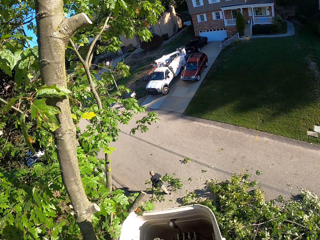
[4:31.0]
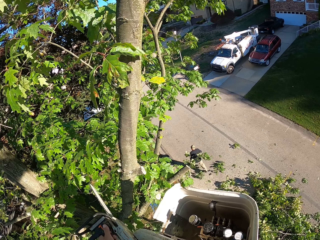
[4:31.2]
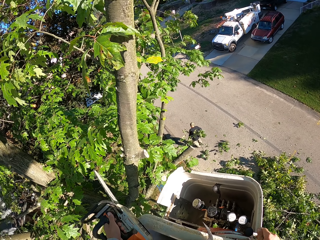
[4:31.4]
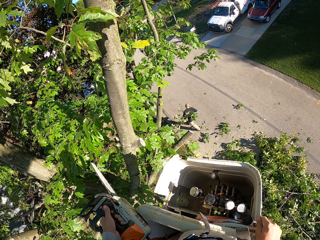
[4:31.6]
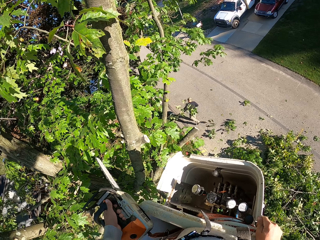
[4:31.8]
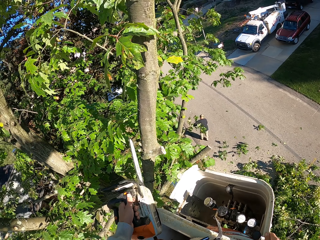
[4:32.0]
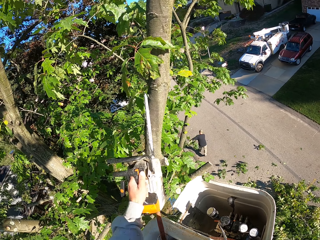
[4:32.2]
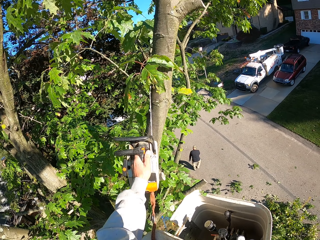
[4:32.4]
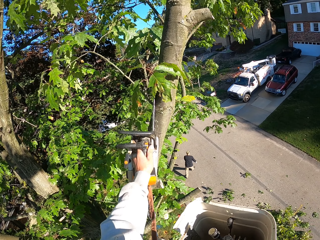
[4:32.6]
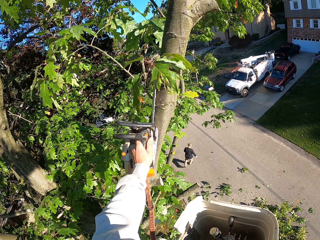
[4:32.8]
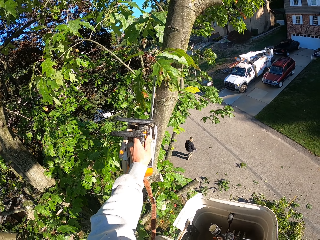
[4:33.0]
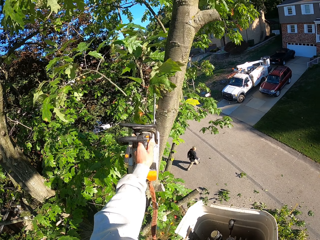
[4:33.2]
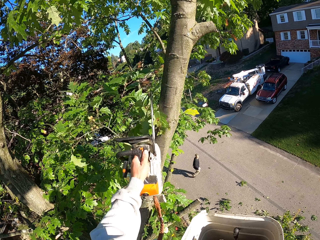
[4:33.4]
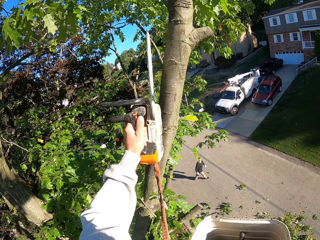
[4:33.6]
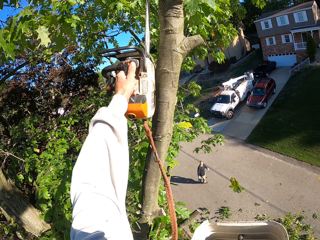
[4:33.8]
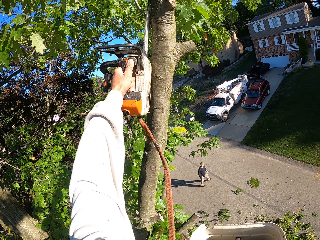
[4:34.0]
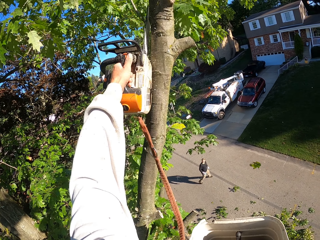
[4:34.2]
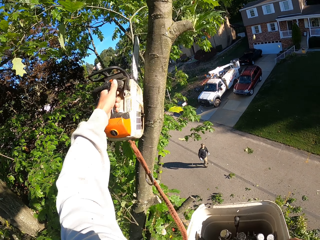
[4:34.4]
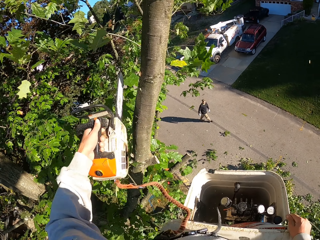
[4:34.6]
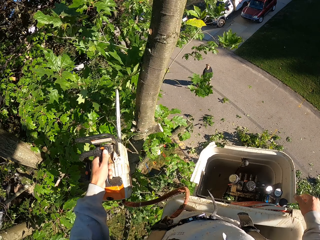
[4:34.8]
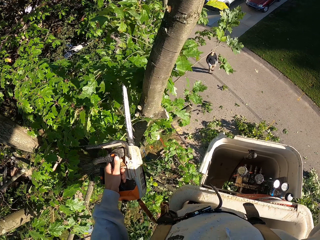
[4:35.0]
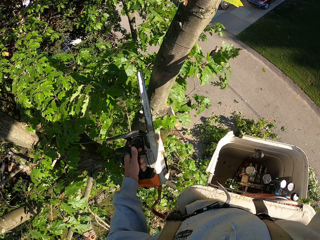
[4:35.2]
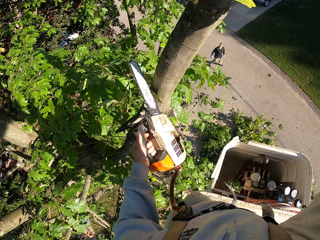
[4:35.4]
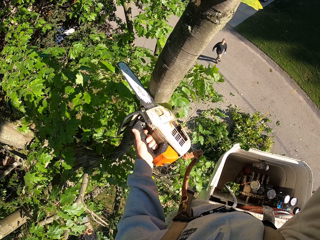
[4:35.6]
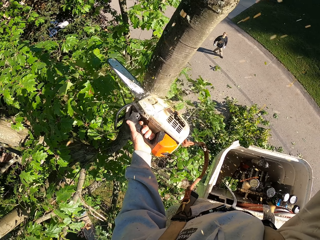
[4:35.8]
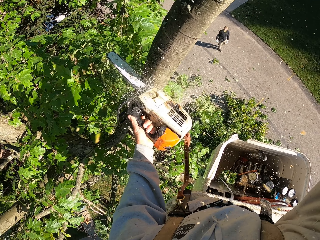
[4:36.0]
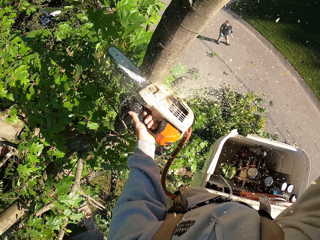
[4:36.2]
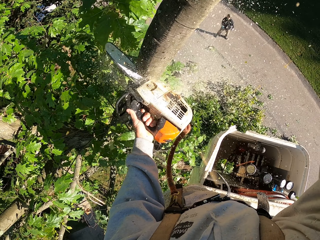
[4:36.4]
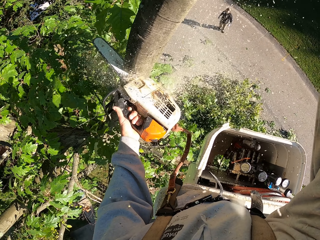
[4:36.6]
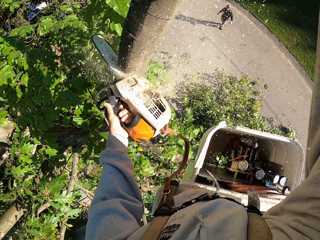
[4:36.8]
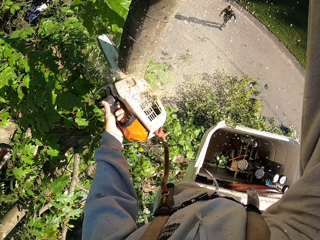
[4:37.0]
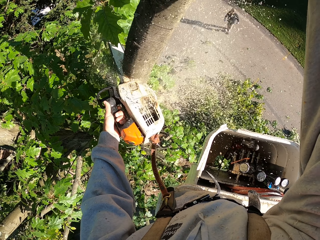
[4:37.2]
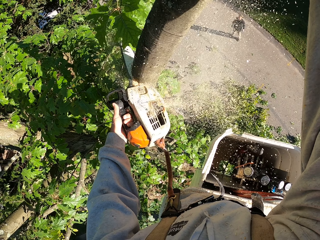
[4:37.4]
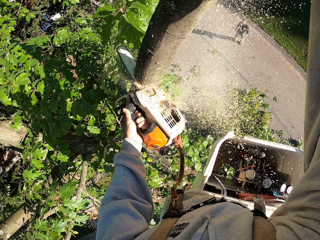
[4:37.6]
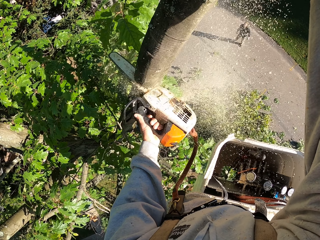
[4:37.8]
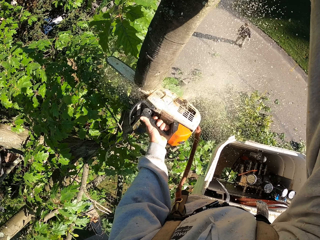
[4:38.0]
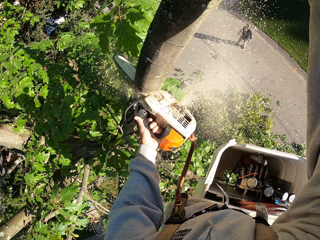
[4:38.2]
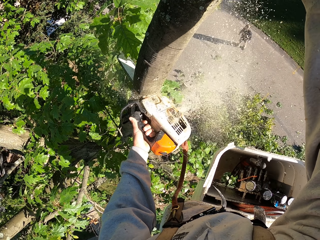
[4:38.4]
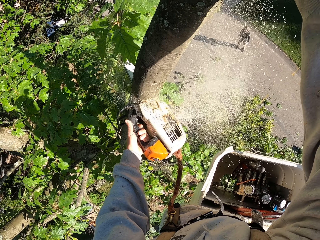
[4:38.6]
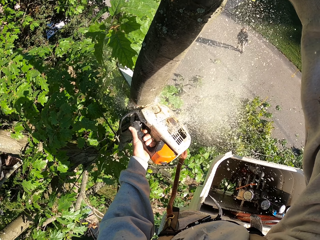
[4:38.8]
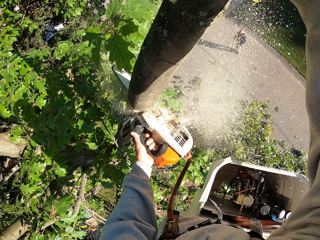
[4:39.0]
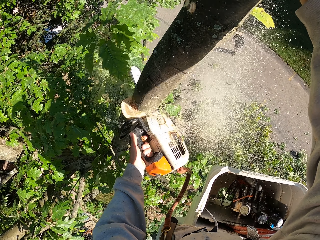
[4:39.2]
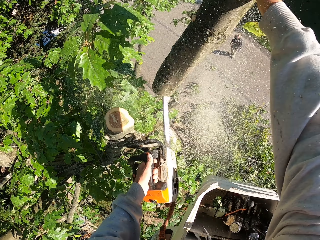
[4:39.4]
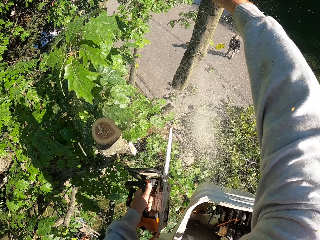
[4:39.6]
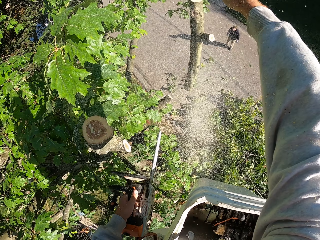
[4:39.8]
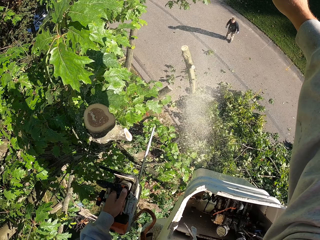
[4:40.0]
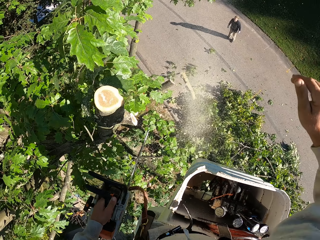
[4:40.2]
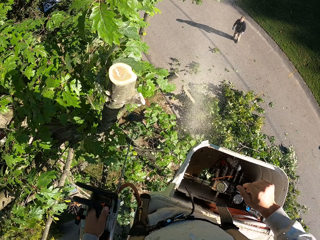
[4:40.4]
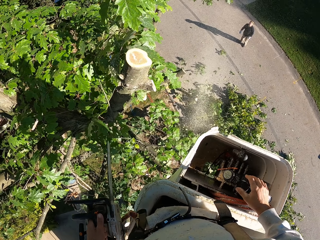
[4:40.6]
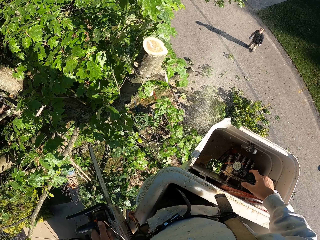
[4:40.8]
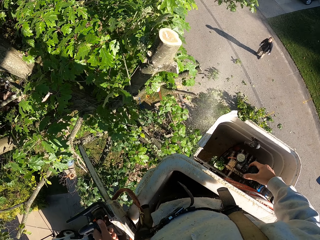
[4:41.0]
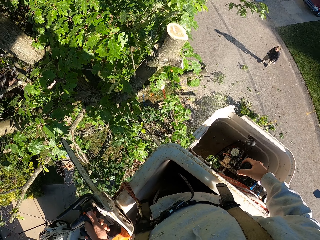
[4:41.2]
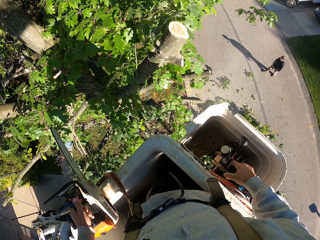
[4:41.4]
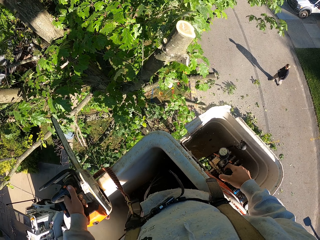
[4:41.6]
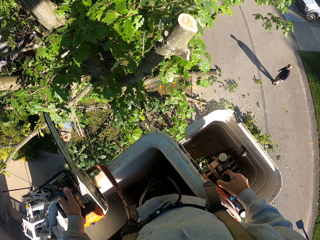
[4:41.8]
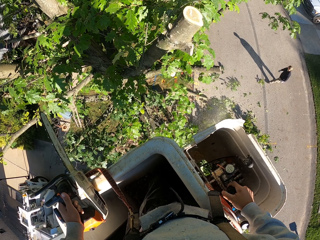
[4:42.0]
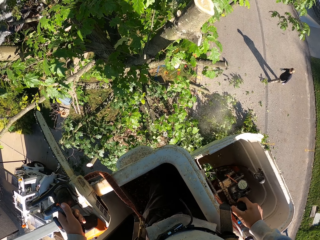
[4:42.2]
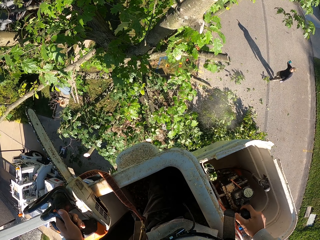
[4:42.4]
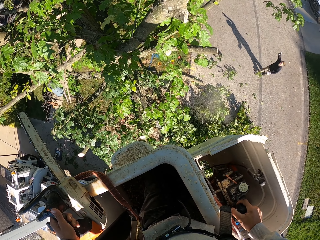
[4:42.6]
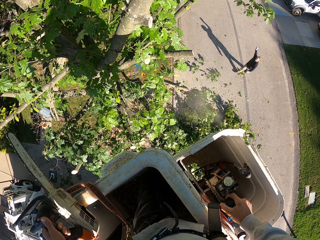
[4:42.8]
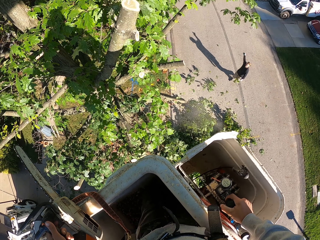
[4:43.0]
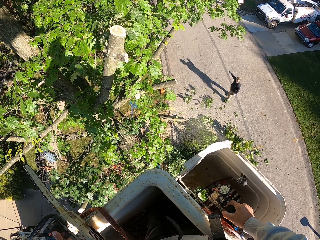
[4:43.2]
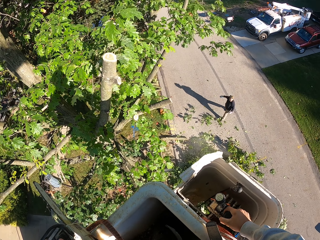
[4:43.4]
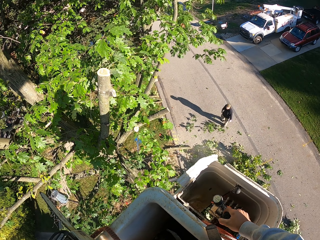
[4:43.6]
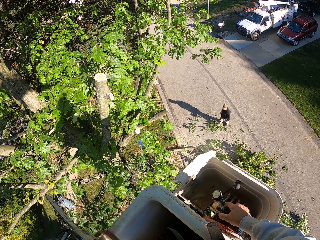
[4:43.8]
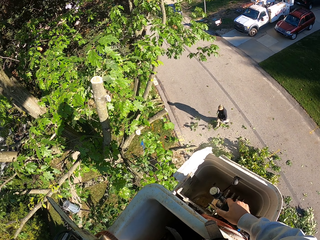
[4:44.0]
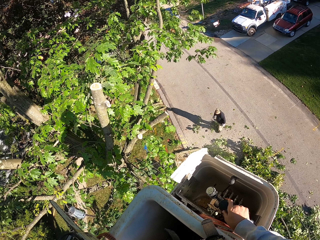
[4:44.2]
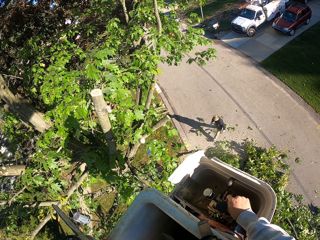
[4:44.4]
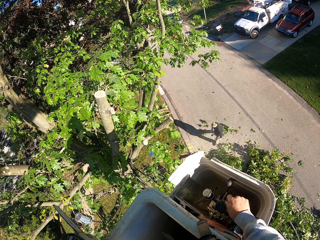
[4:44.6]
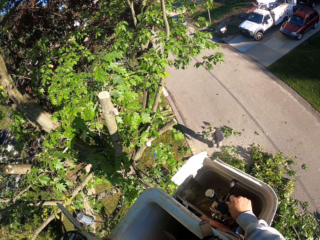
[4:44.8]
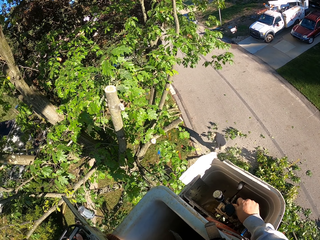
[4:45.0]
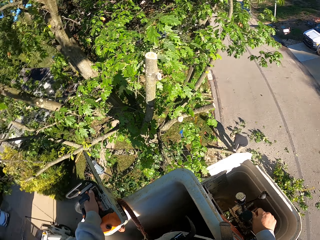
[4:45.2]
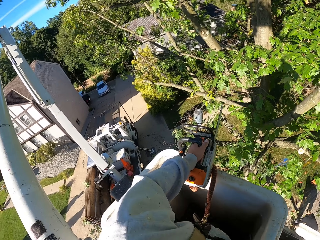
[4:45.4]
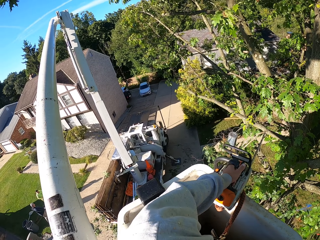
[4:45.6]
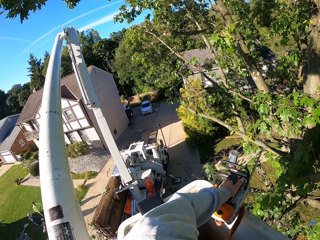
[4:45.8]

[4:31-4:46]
The camera wearer cuts a tree branch with the chainsaw in his left hand. He cuts the tree branch repeatedly. He drops the tree branch on the ground with his right hand. He grabs the hydraulic control on the boom lift with his right hand. He controls the lift.

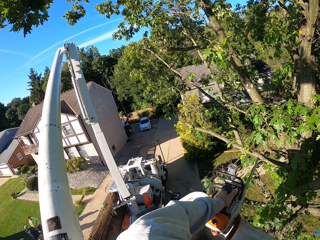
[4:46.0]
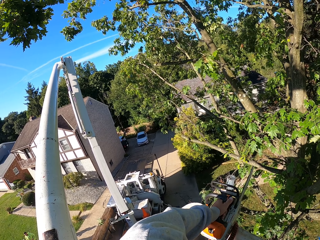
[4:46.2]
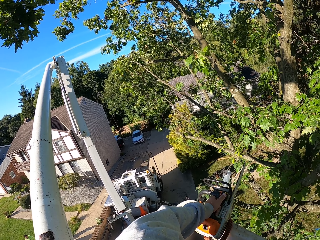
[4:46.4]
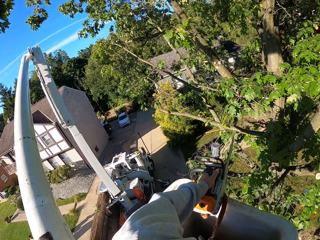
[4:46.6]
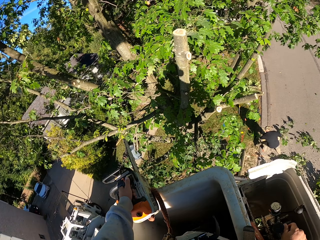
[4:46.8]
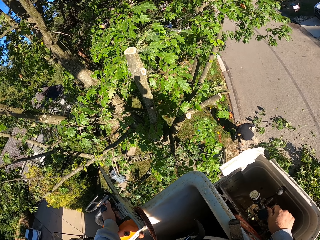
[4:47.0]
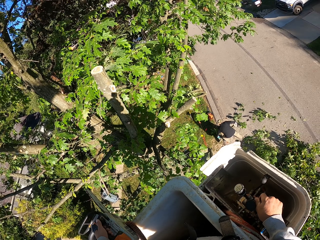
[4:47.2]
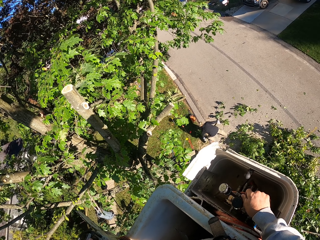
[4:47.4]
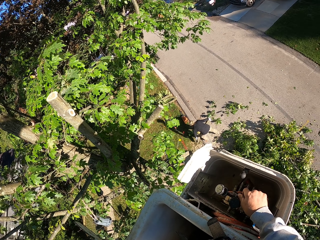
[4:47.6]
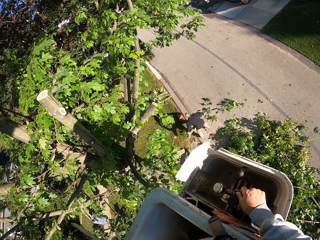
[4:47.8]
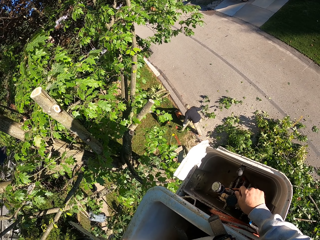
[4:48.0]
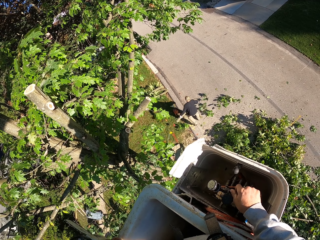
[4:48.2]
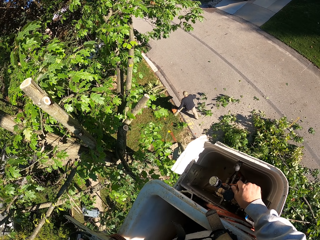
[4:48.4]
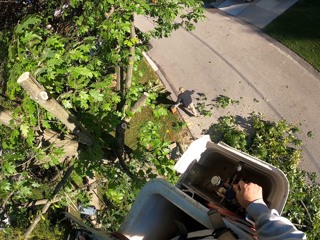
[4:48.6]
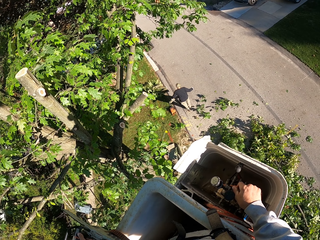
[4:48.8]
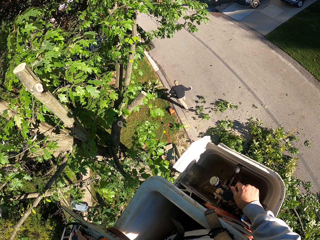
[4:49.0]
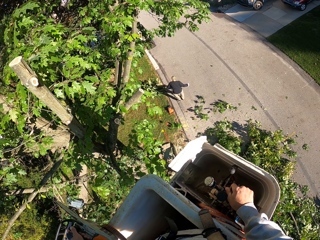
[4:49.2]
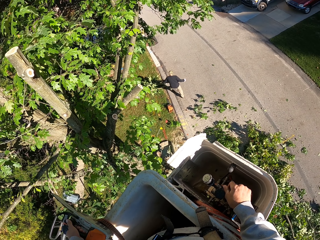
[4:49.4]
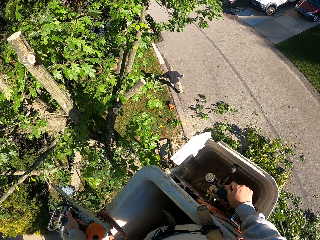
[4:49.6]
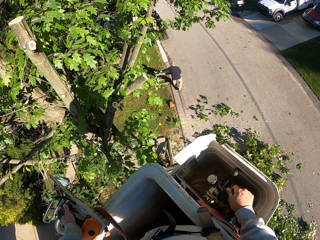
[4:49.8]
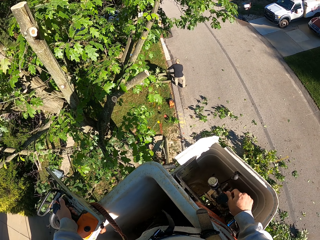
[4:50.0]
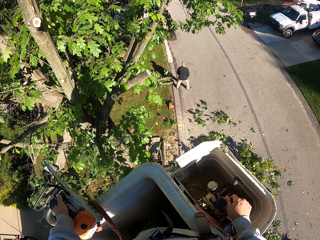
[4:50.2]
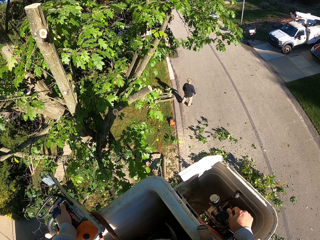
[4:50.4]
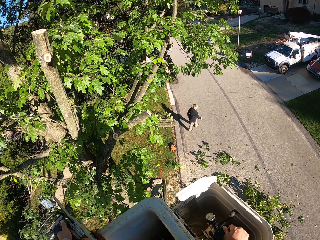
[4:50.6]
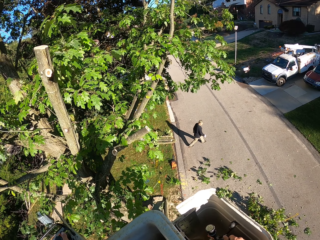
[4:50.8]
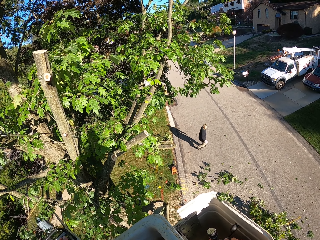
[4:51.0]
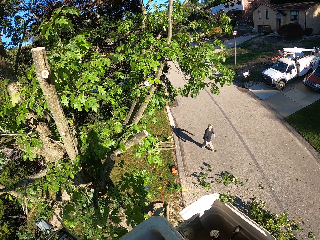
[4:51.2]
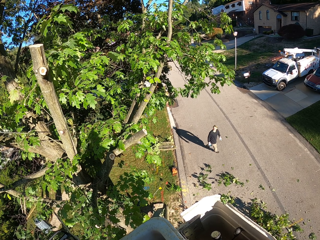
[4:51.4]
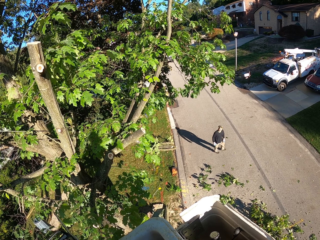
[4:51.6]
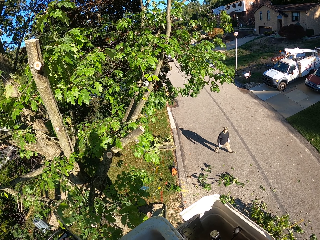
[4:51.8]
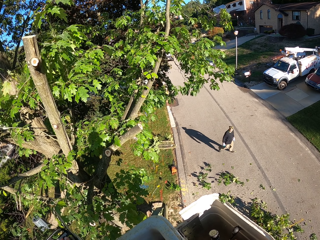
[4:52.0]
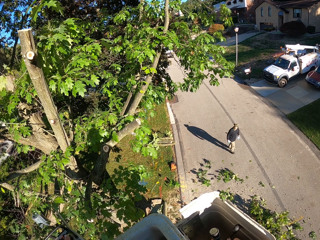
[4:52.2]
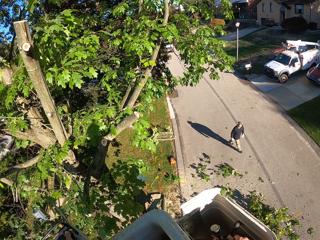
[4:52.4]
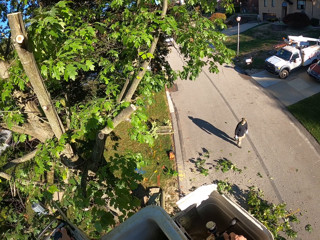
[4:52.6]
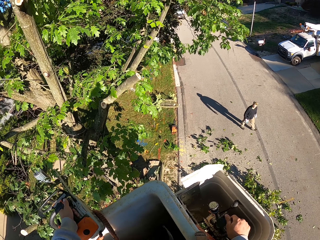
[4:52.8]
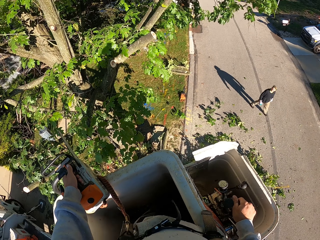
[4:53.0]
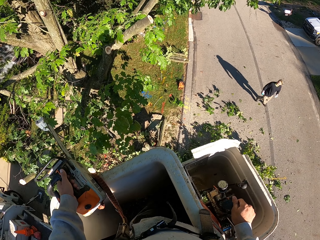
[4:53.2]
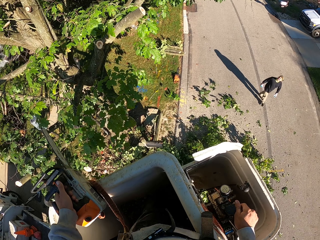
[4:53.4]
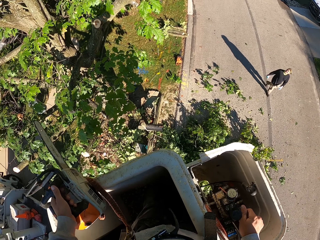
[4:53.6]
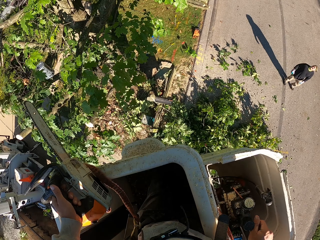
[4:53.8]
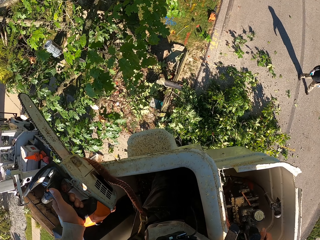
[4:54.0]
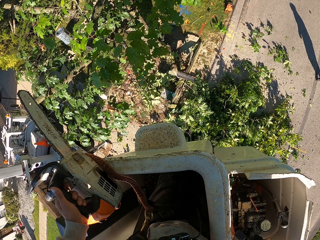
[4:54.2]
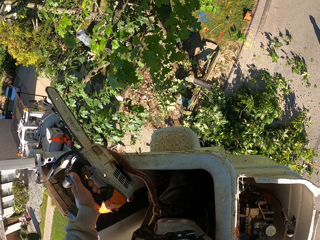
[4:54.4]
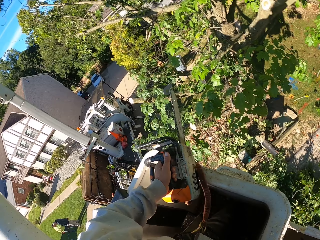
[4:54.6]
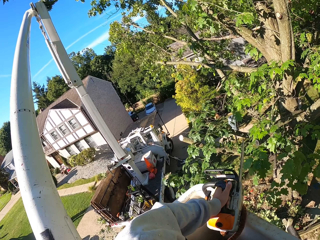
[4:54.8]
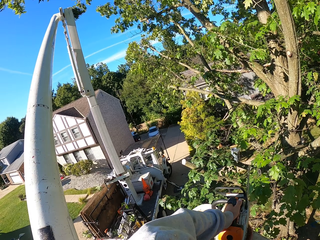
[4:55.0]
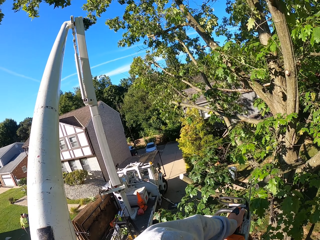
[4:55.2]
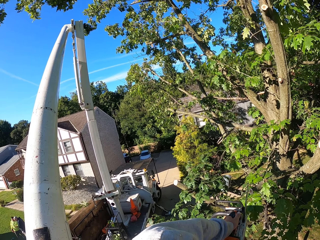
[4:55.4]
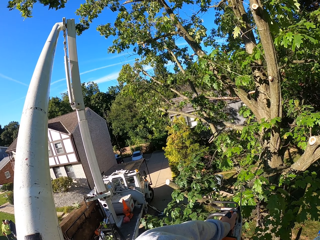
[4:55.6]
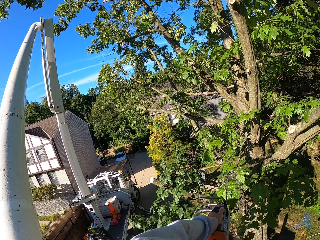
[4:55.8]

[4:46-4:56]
A man picks a branch from the ground with both hands. The camera wearer looks around. The man throws the branch on the ground with both hands.
